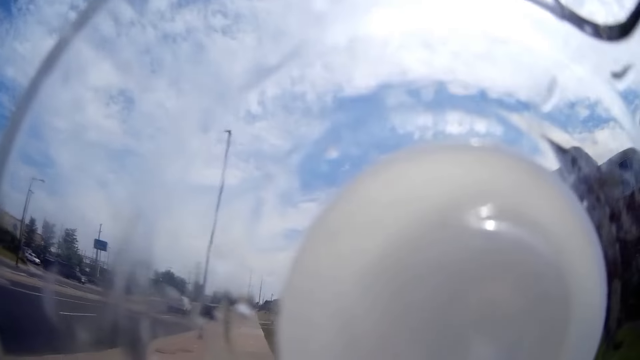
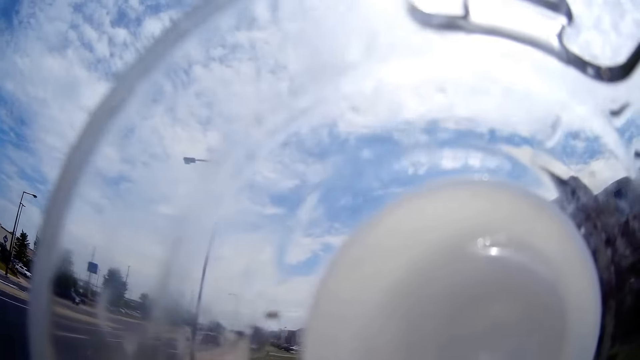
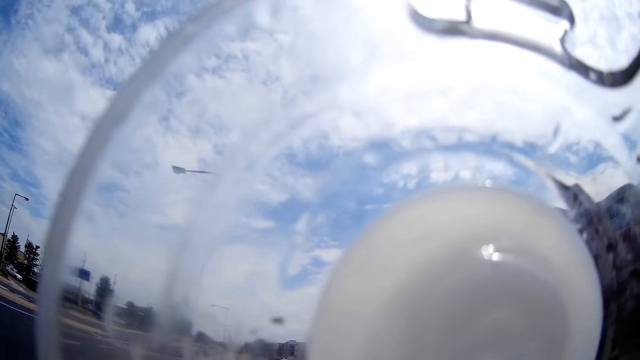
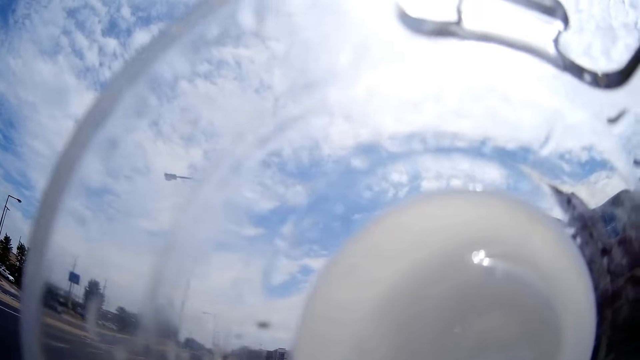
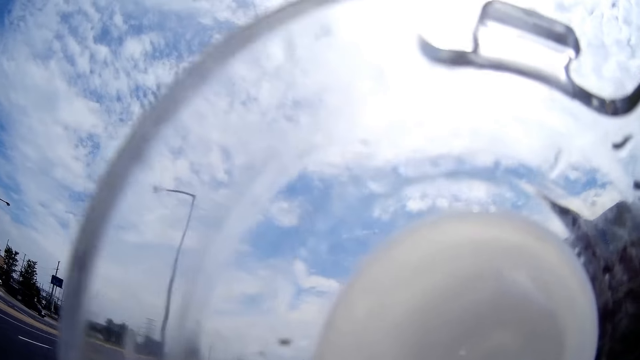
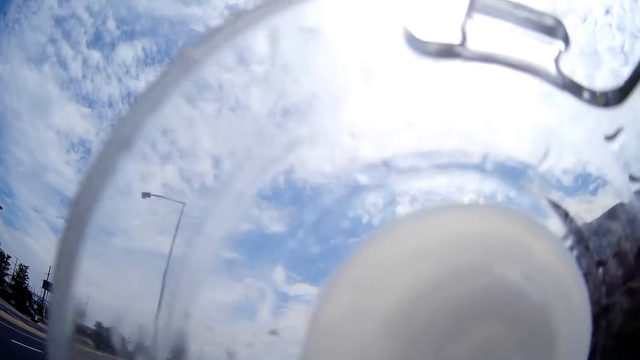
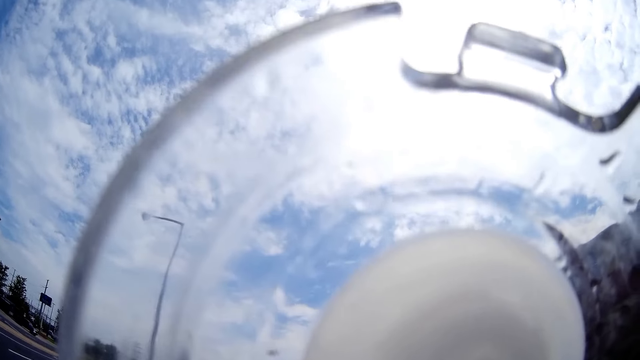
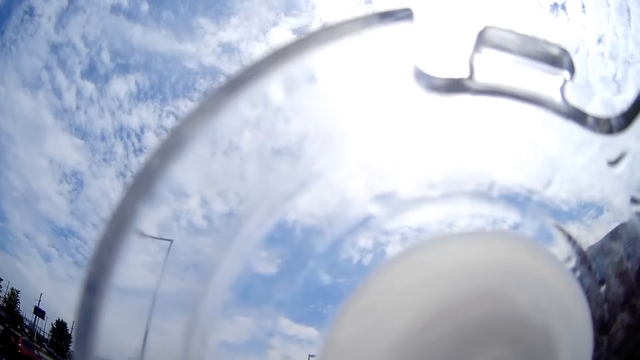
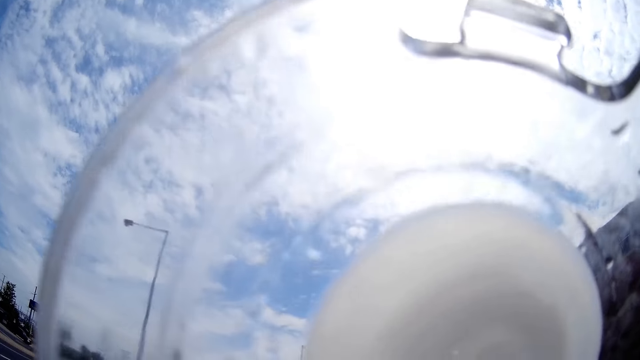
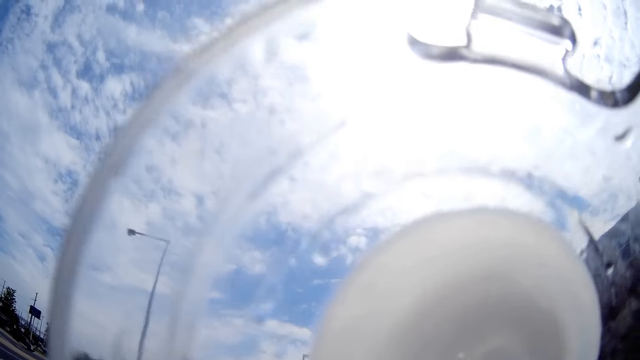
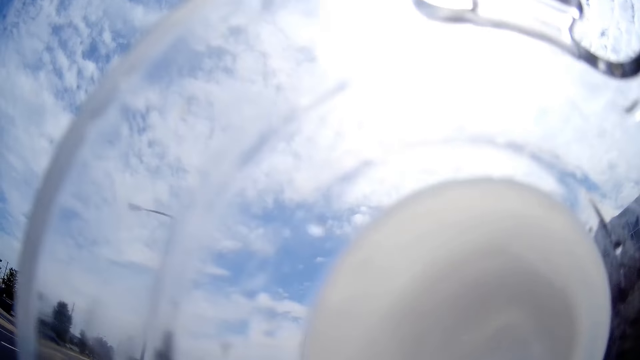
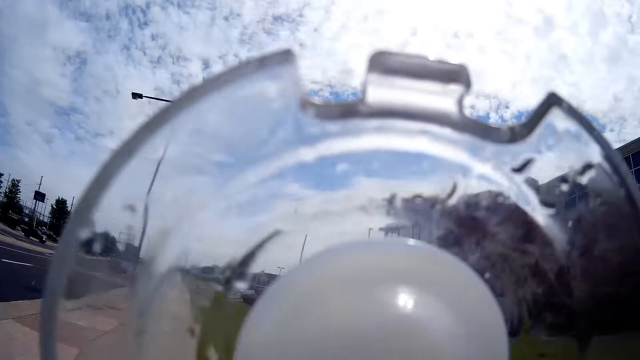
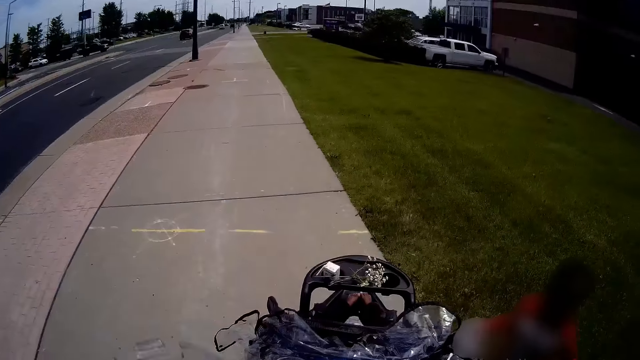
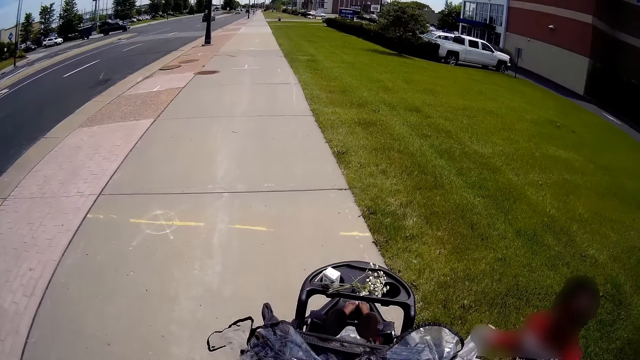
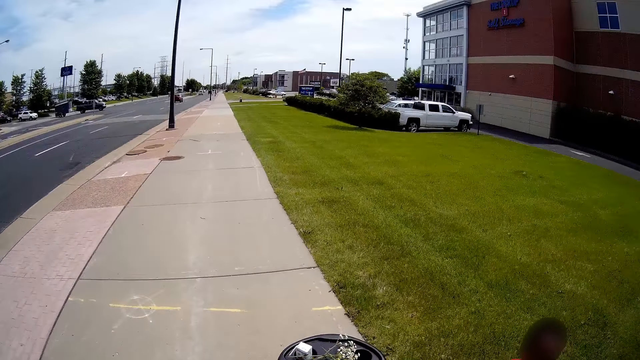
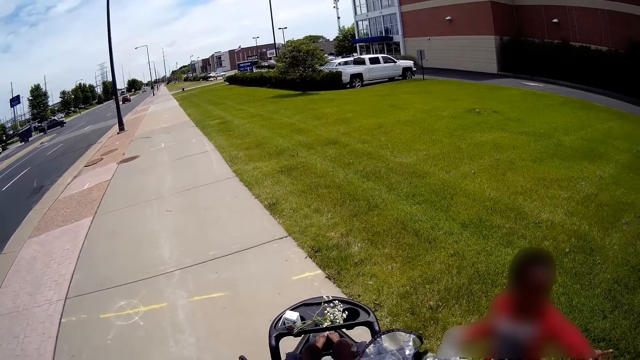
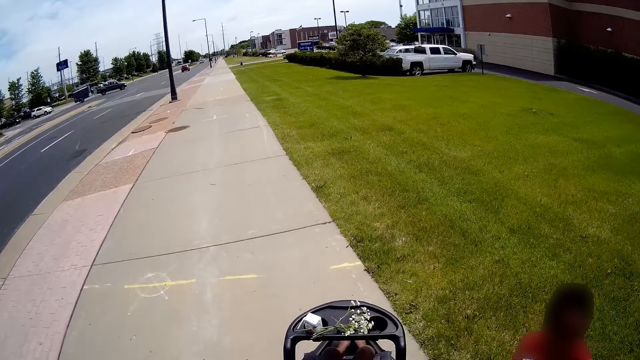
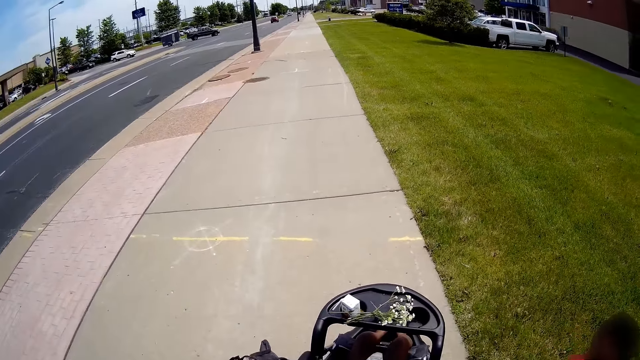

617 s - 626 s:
A kid converses with the camera wearer. The camera wearer drinks from a bottle in her left hand.

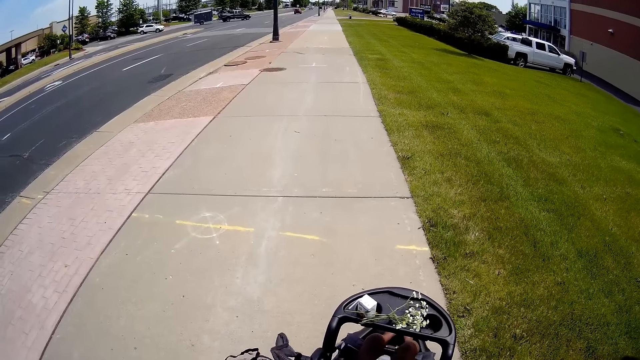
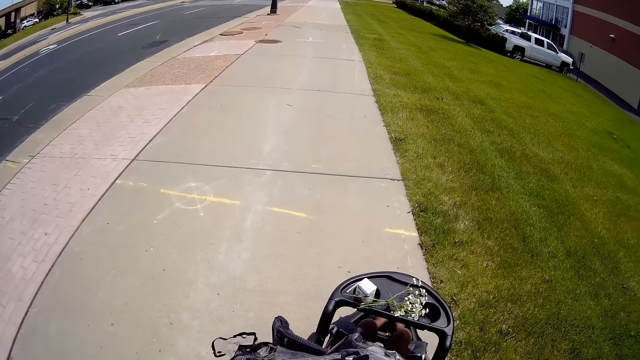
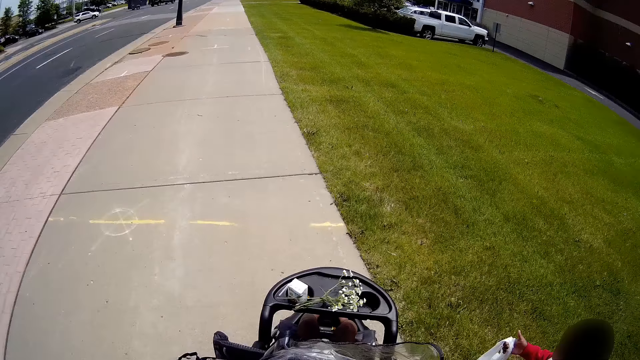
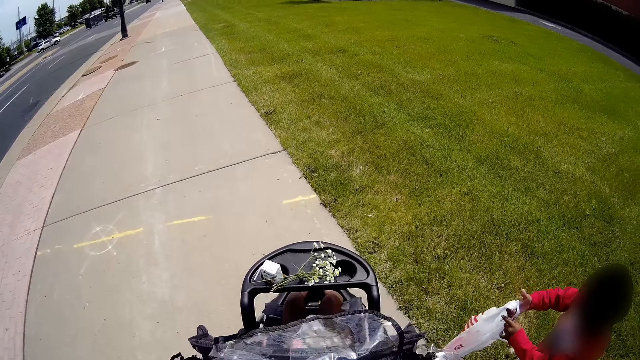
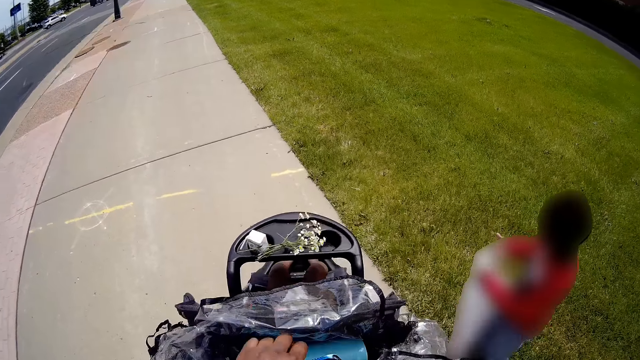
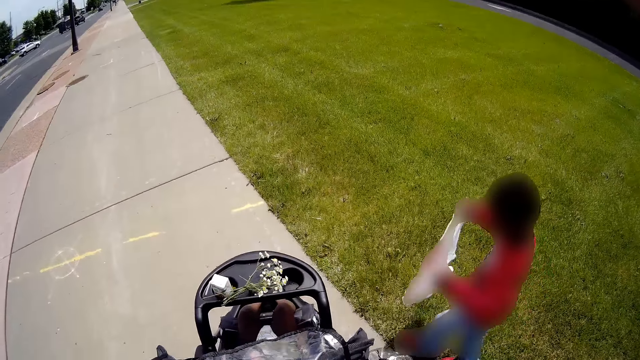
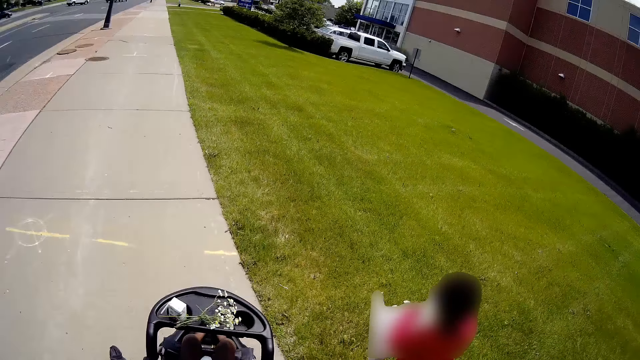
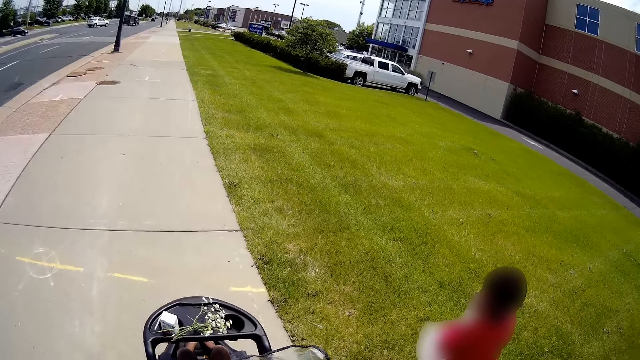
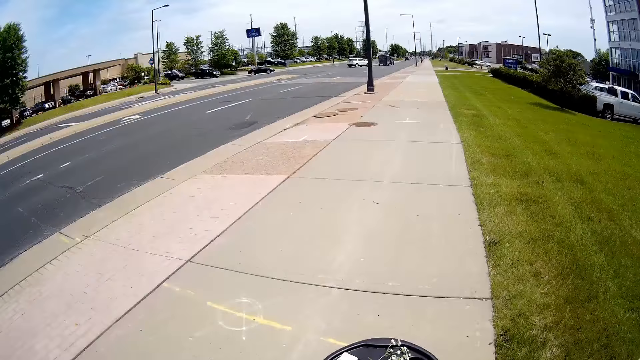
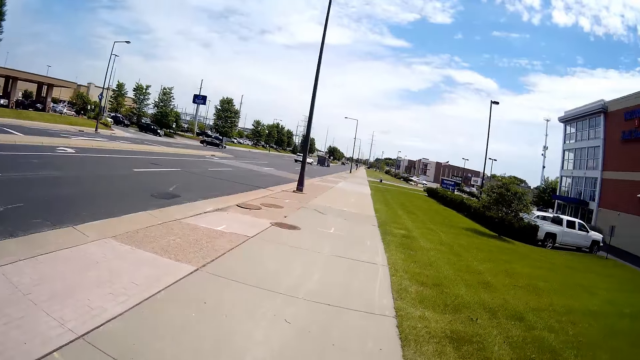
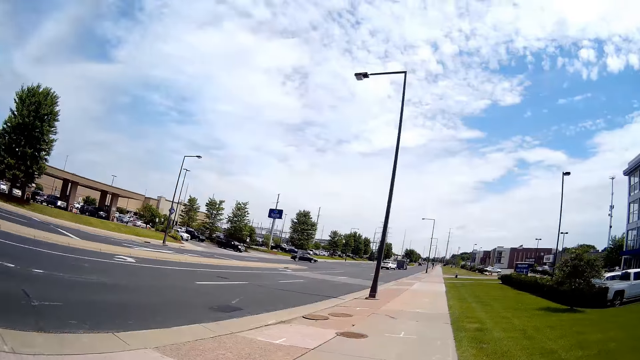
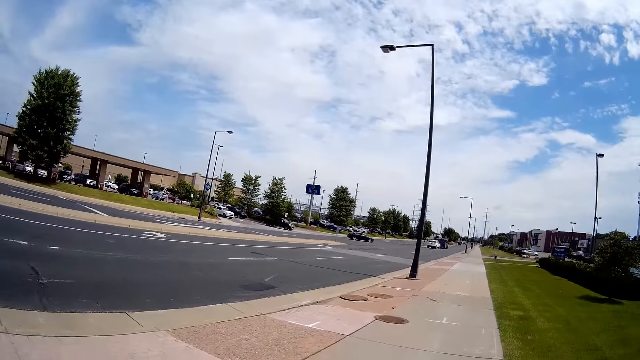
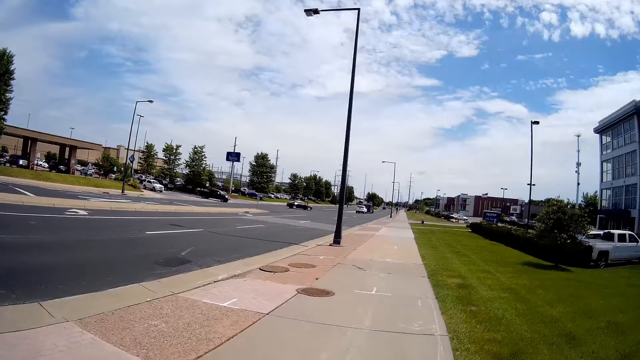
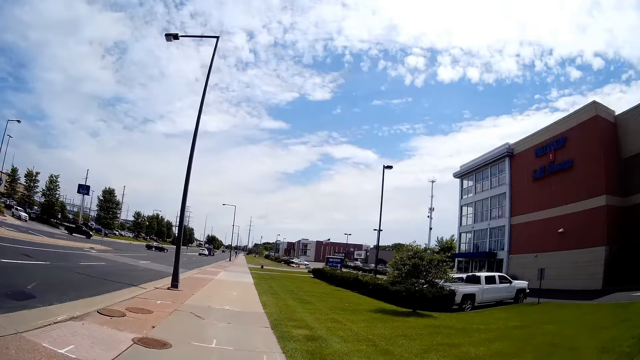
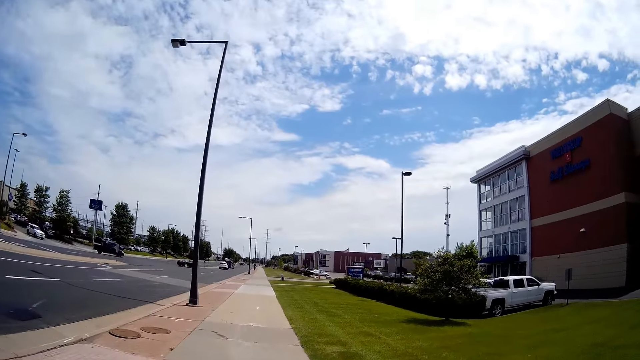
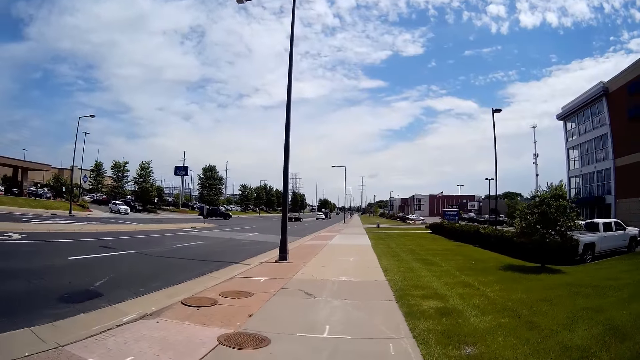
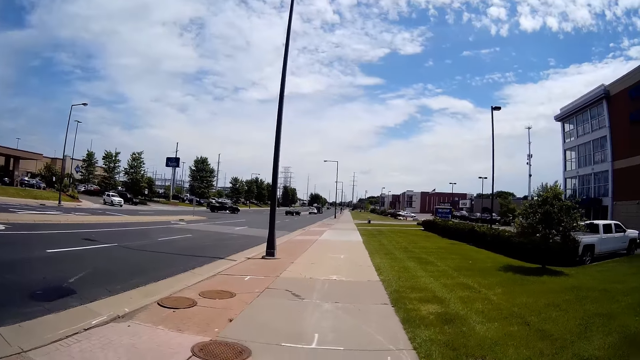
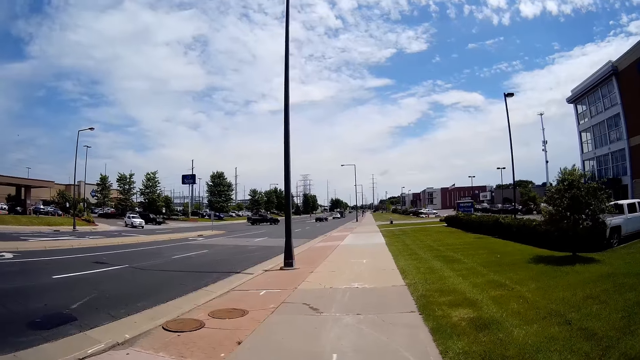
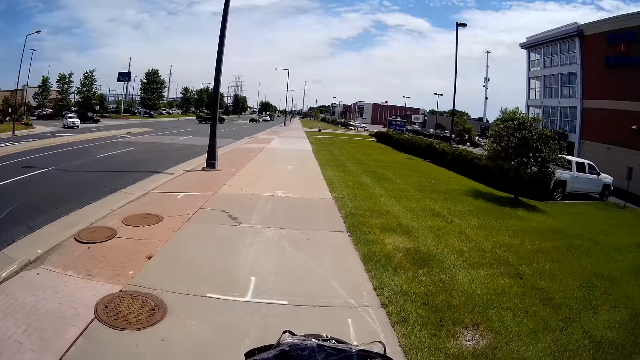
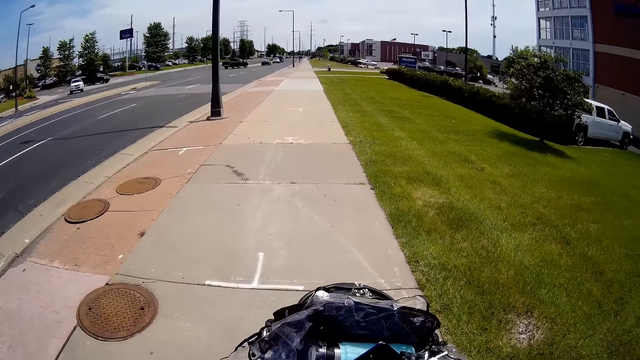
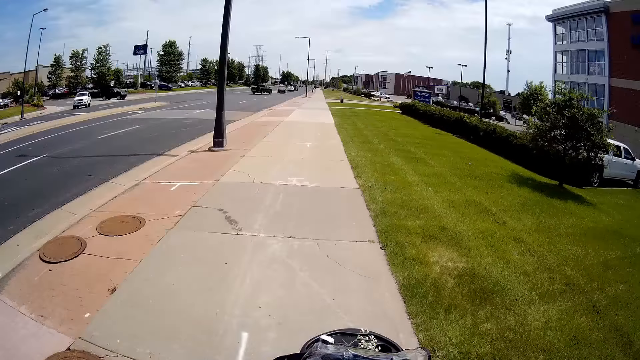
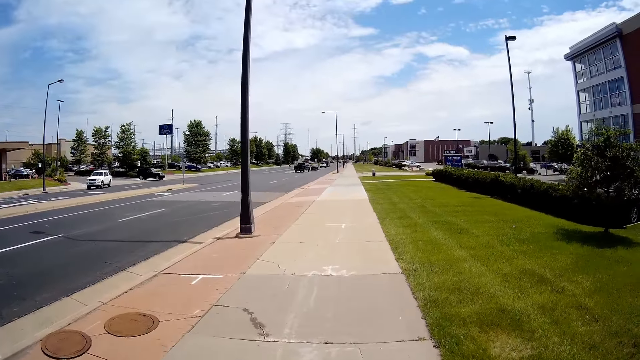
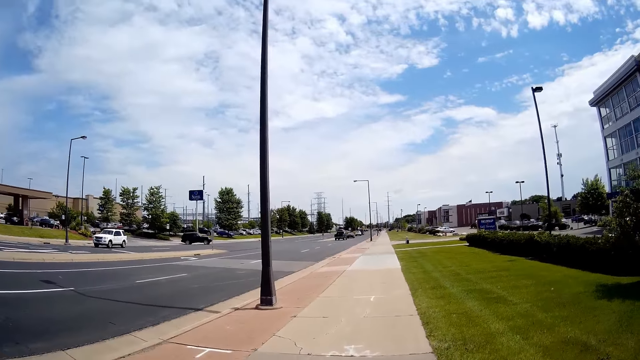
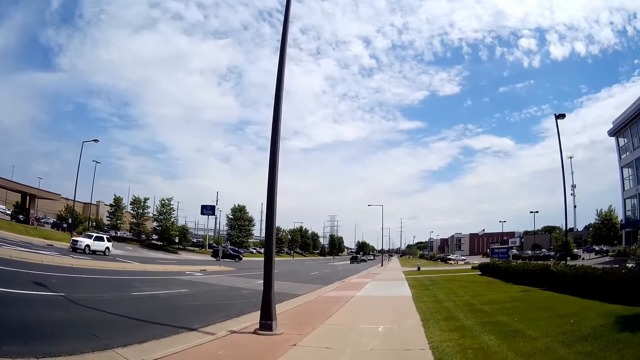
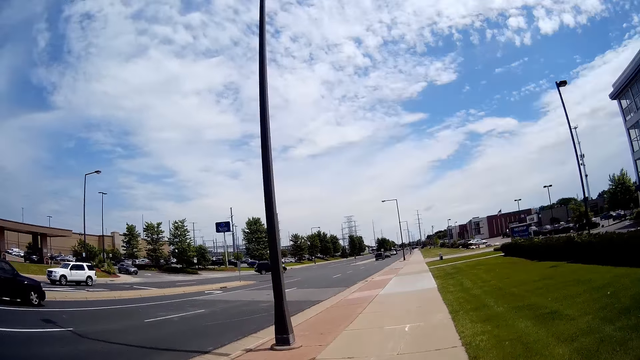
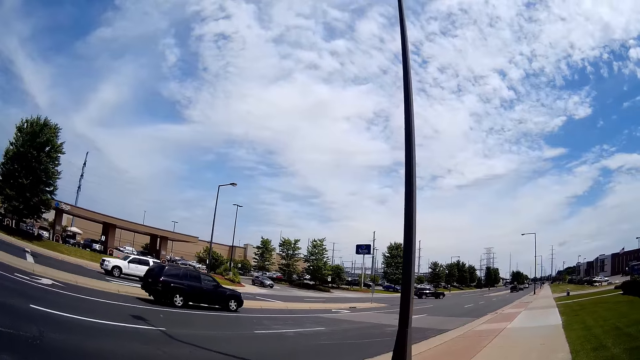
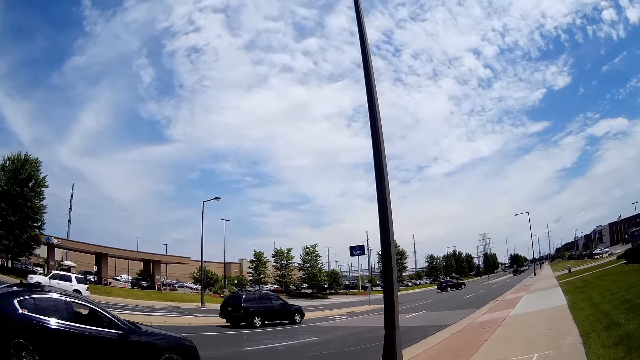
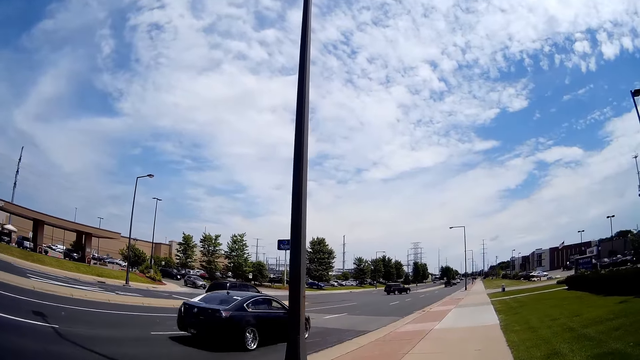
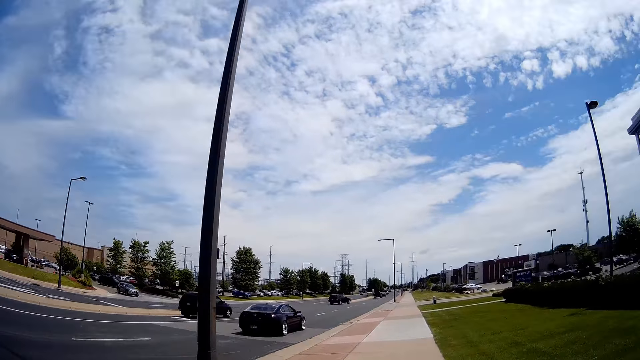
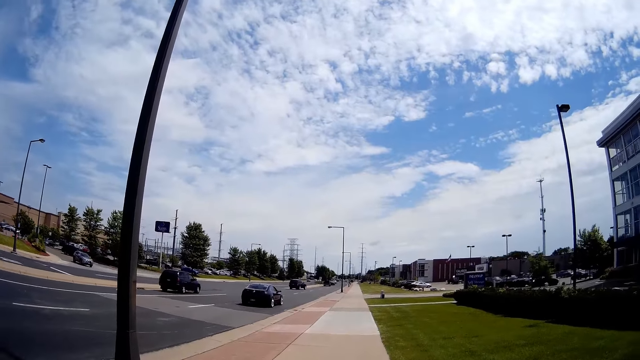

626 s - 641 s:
The child opens the nylon bag with both hands. The camera wearer adjusts the stroller. The child walks down the road with a nylon in his right hand. The camera wearer walks down the road and pushes the trolley down the road. The child converses with the camera wearer. The camera wearer converses with the child. They push the stroller. The child converses with the camera wearer.
